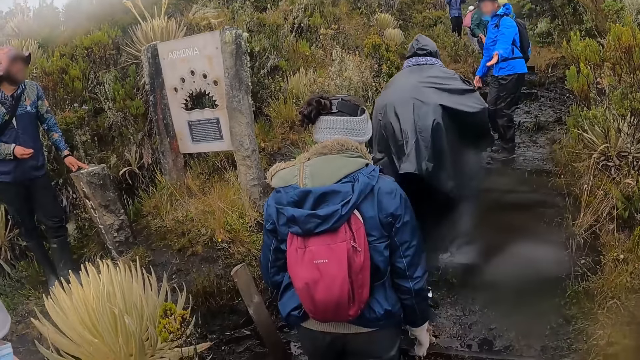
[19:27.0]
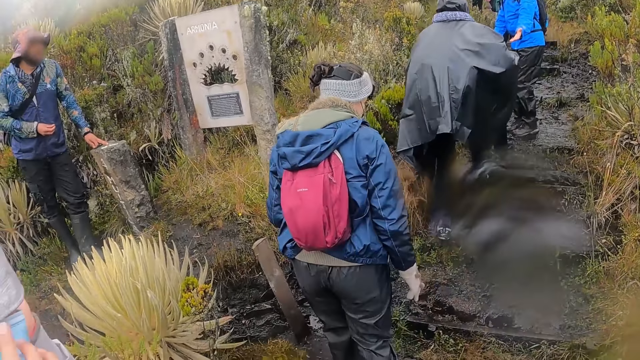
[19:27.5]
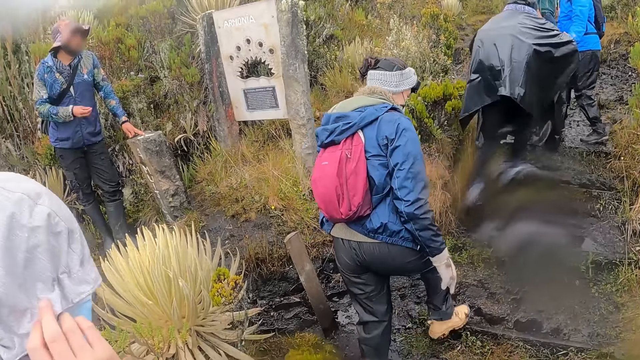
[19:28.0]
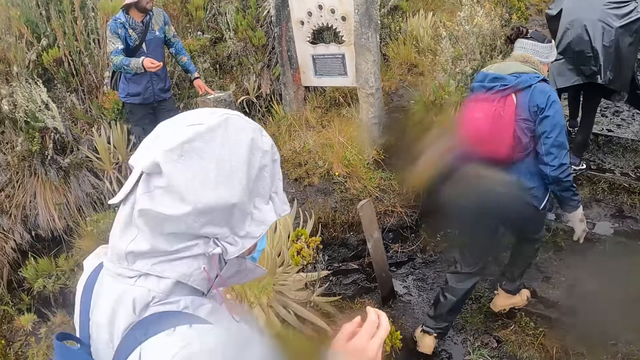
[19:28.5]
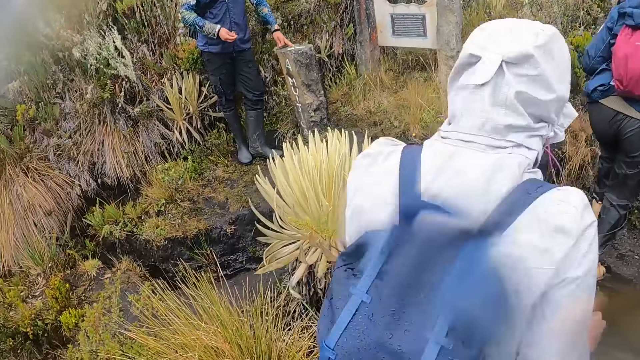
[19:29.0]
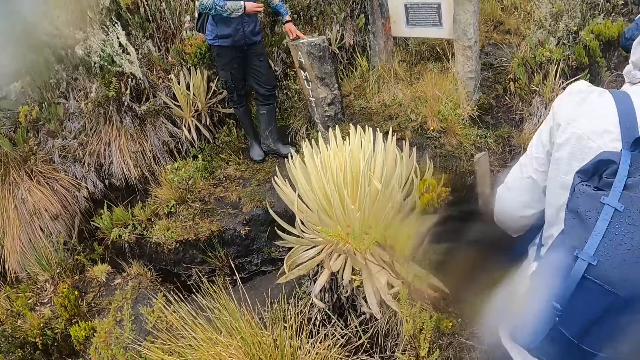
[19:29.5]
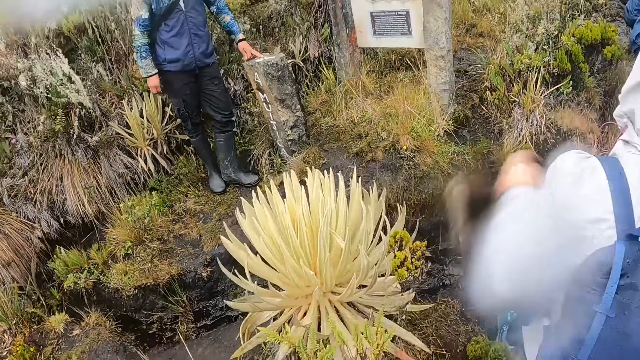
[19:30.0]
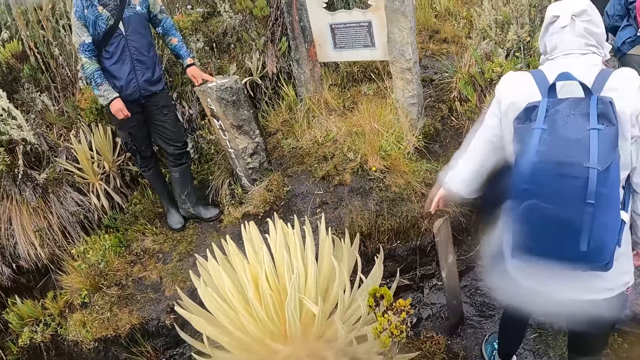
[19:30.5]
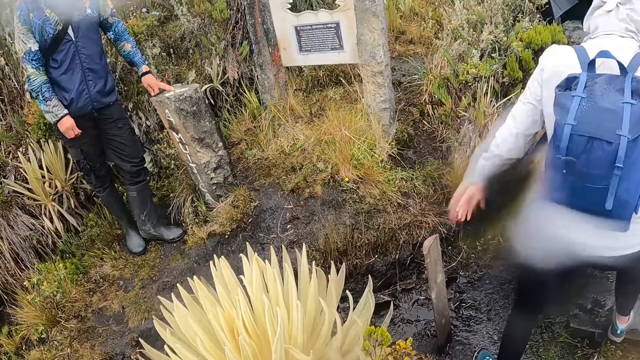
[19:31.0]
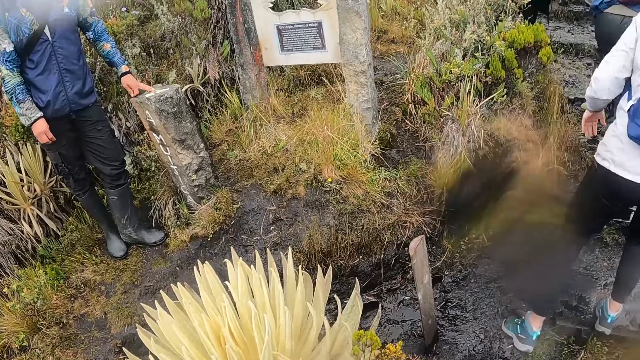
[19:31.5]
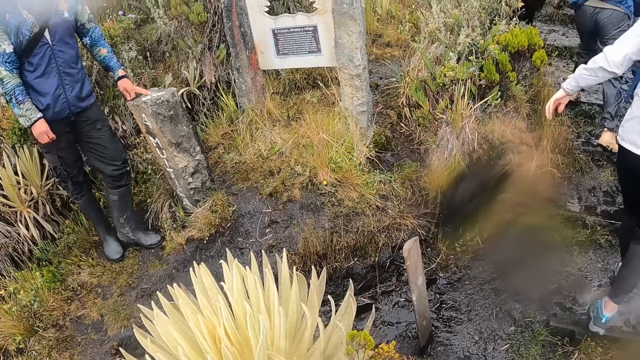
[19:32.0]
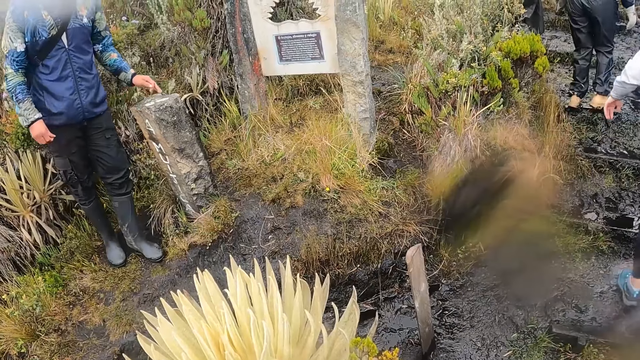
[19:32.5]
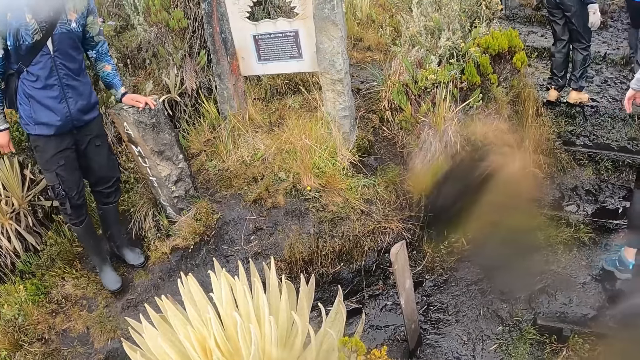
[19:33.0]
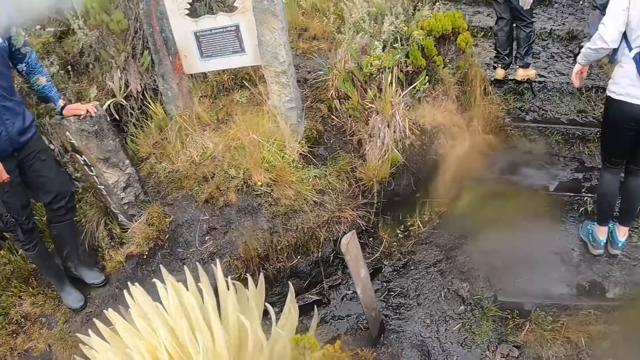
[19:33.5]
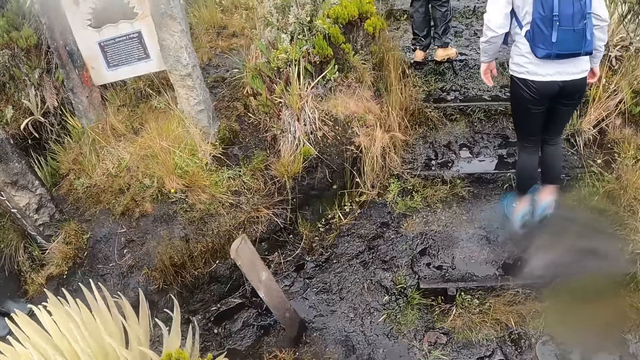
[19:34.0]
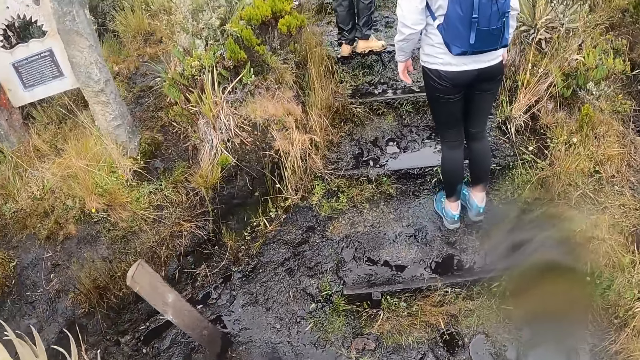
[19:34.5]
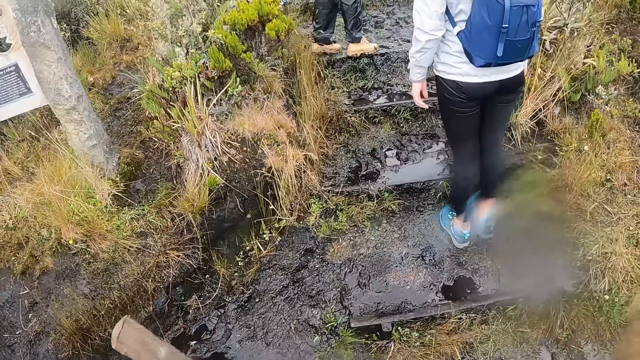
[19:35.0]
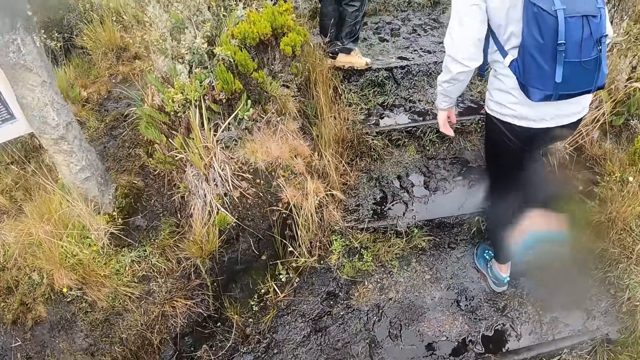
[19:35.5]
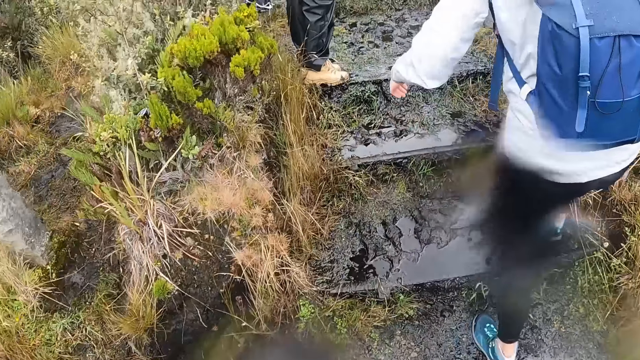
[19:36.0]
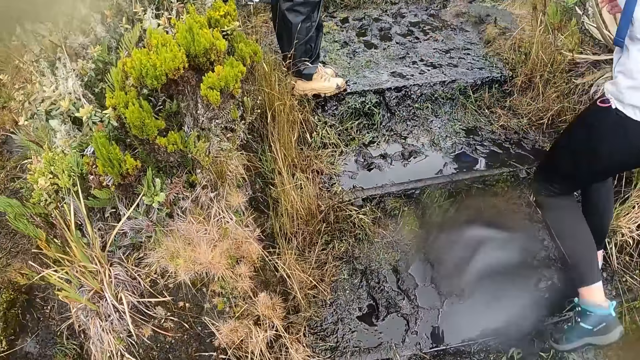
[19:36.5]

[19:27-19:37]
A man holds a slab. The camera wearer walks around the field.

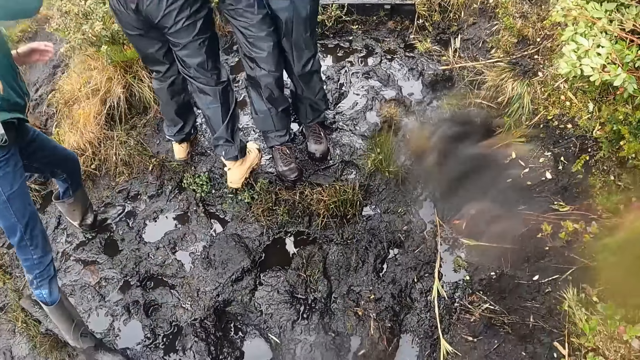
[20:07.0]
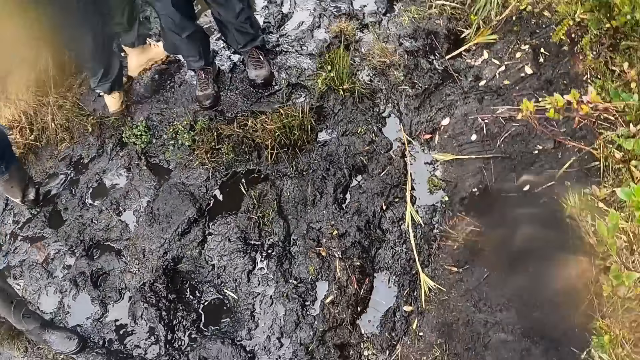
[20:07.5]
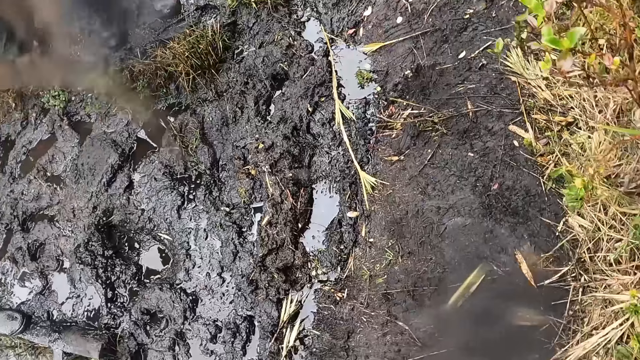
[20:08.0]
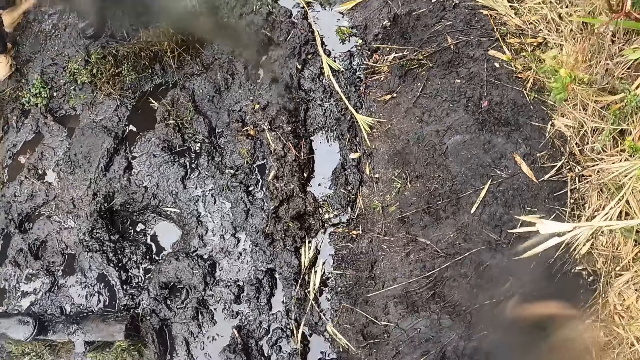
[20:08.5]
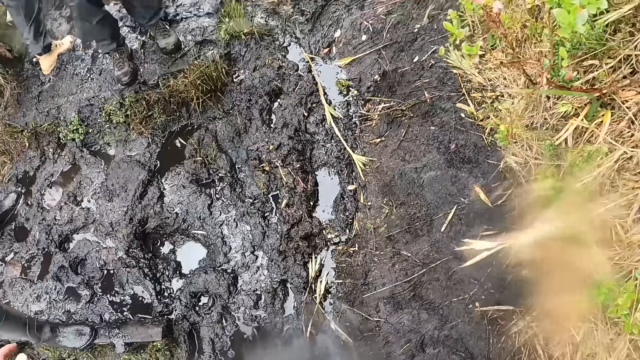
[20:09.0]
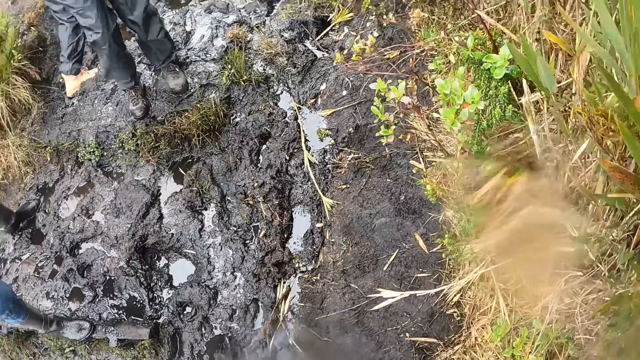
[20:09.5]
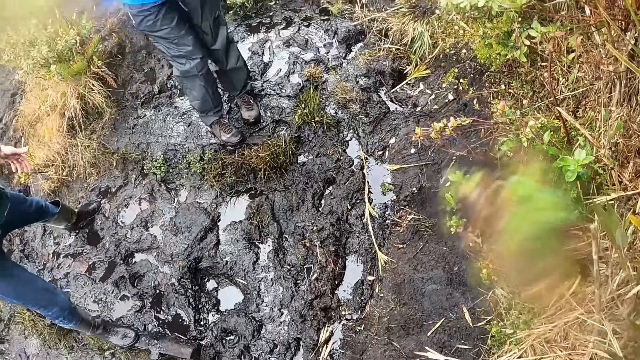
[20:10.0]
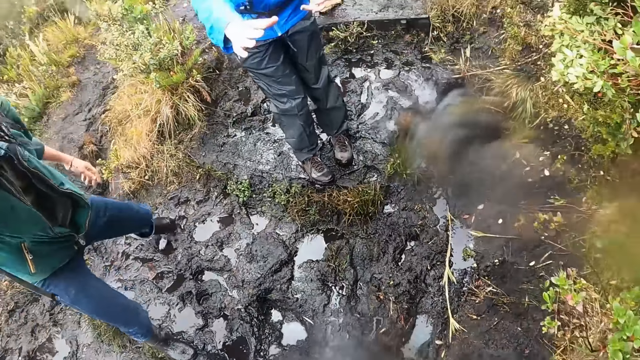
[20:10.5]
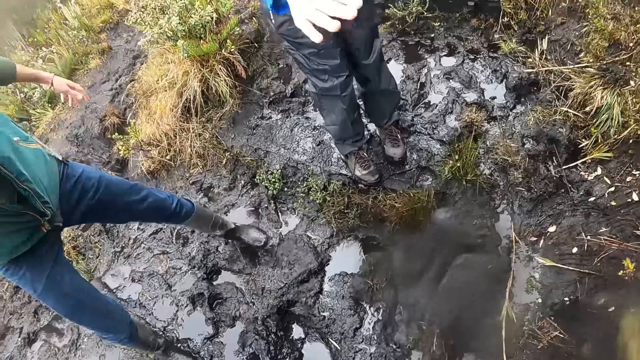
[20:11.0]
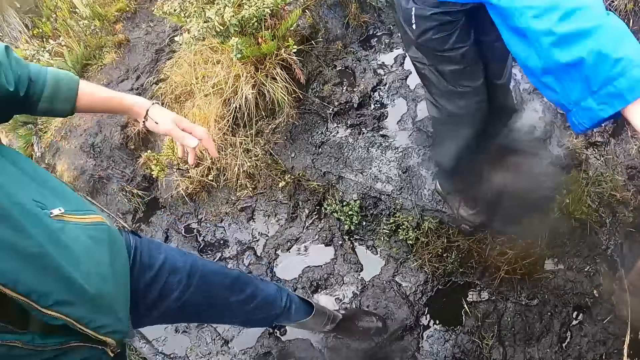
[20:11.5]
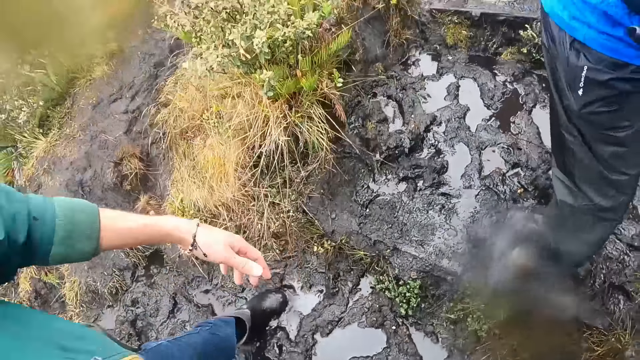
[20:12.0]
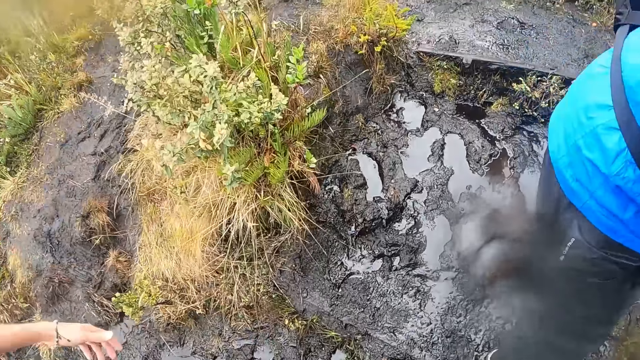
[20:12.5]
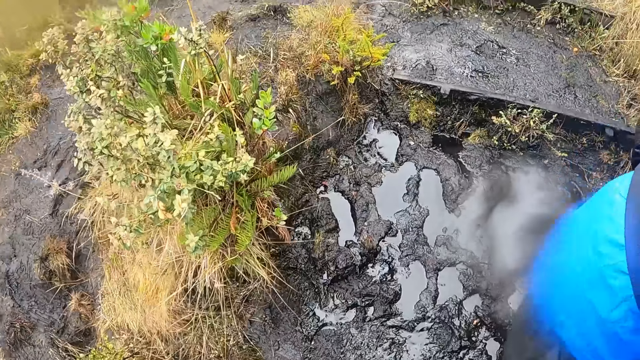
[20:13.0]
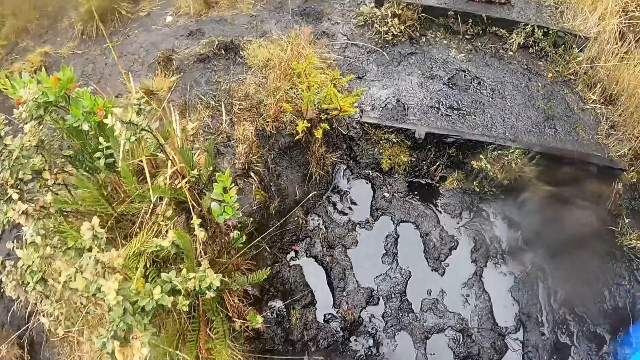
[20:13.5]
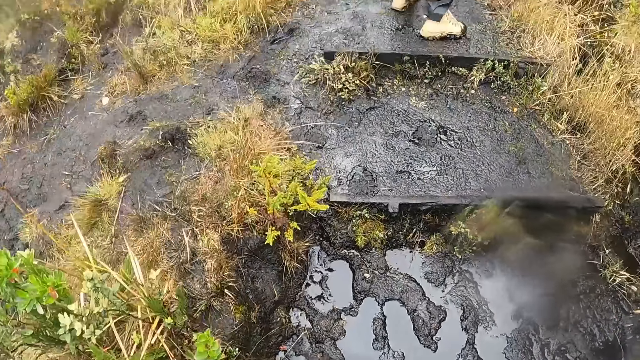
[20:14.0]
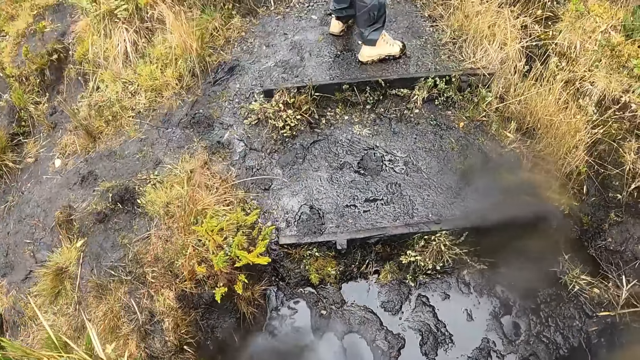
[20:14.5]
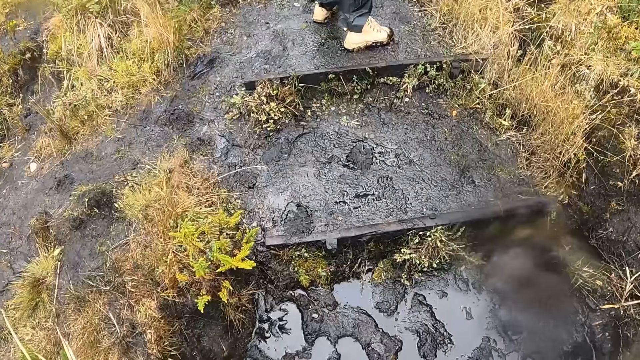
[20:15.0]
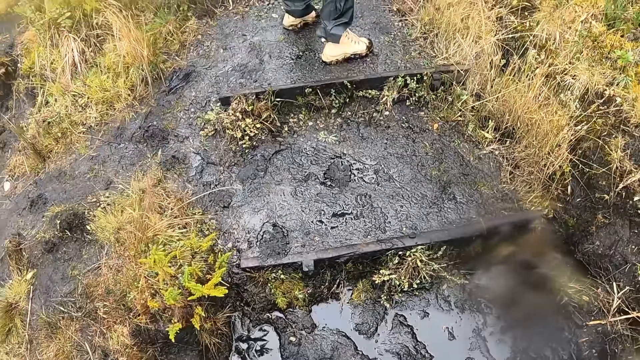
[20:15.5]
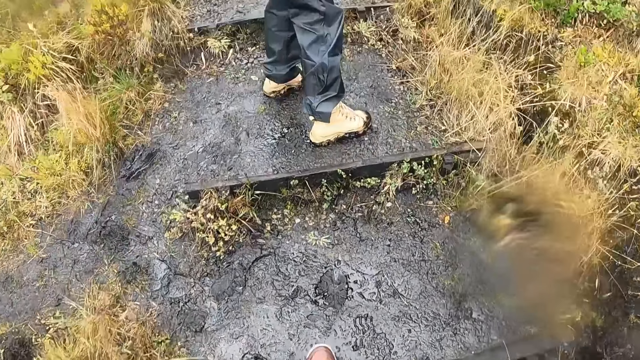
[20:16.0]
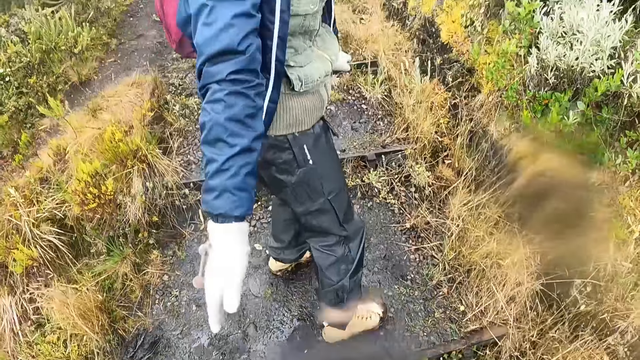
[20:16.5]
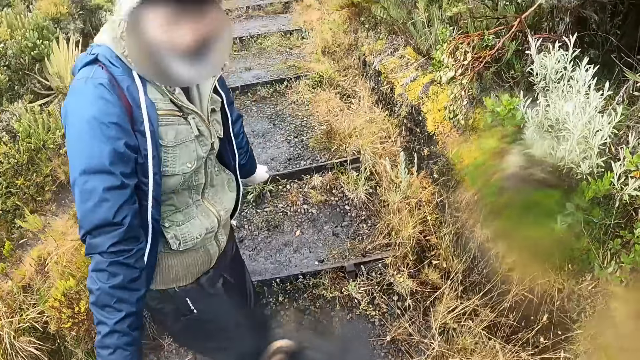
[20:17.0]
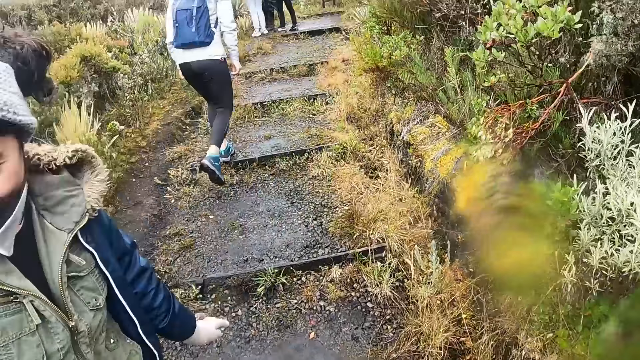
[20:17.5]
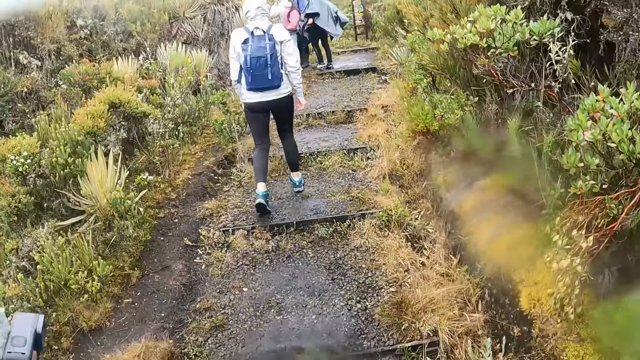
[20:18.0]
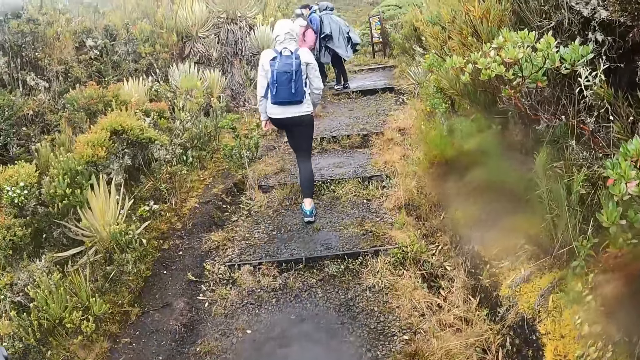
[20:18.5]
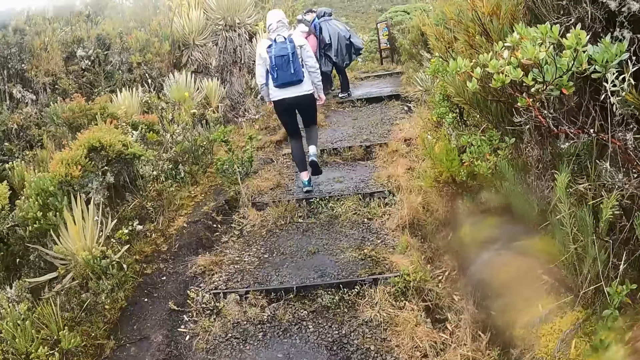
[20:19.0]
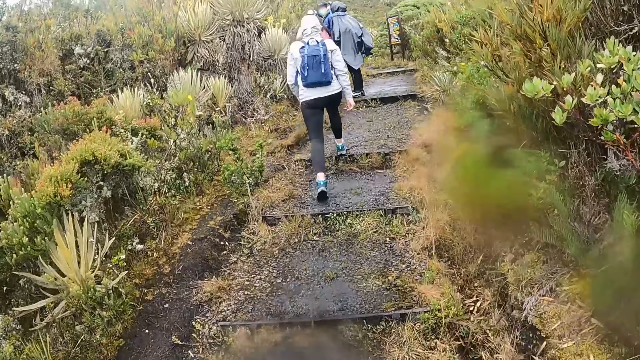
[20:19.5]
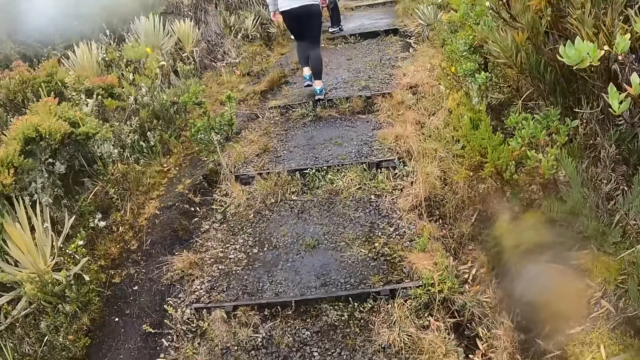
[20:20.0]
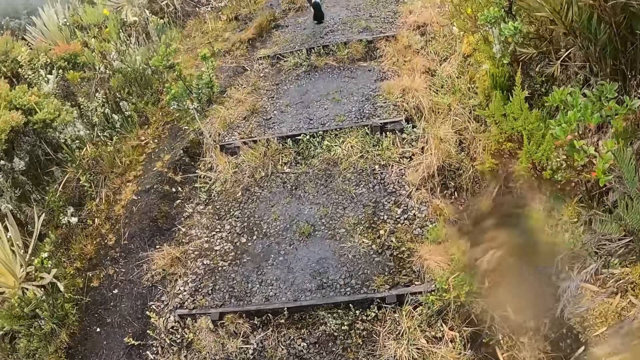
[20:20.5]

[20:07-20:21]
The camera wearer looks around the field. They walk around the field.
